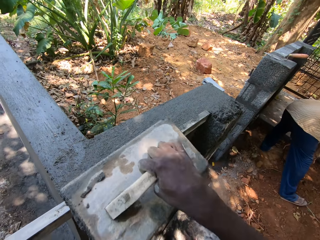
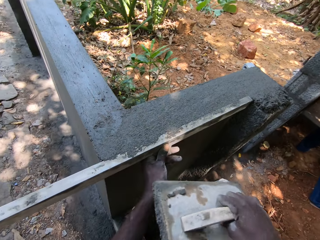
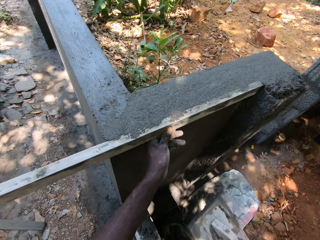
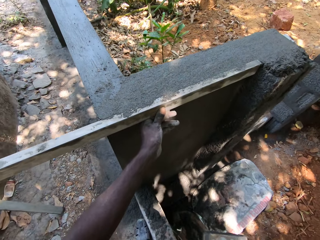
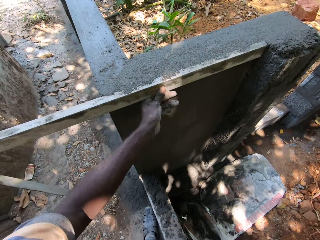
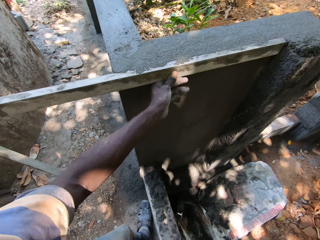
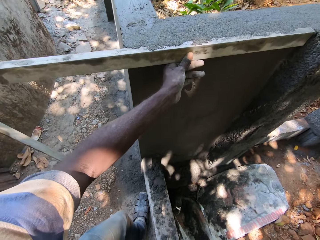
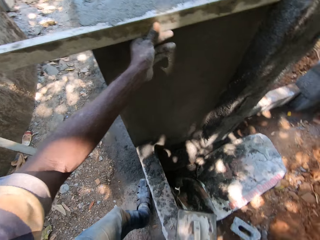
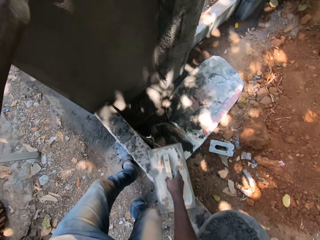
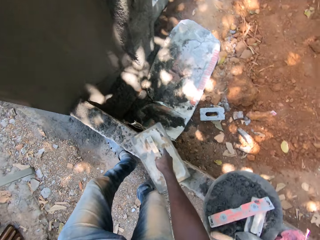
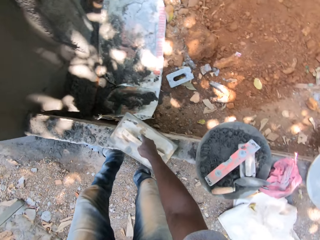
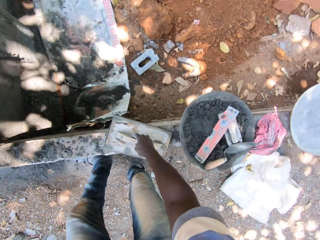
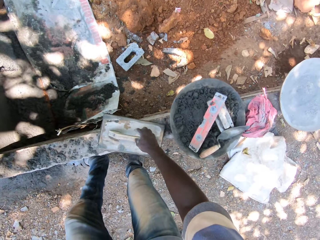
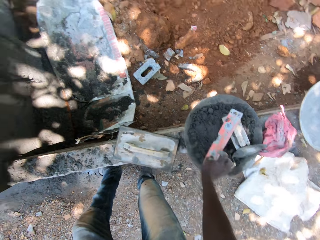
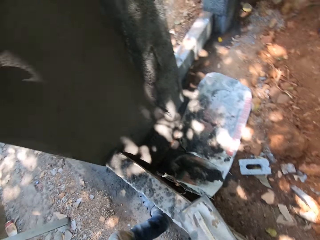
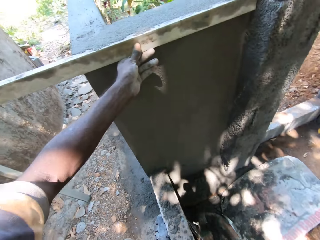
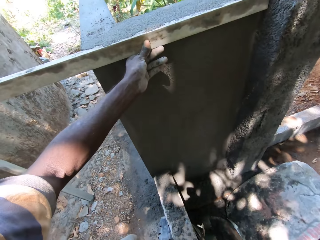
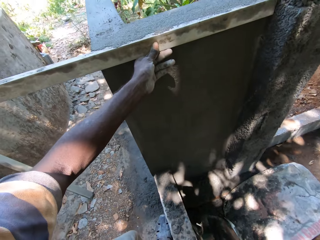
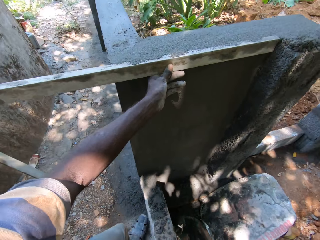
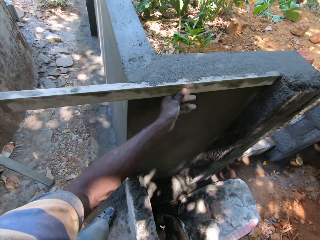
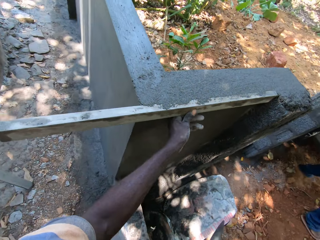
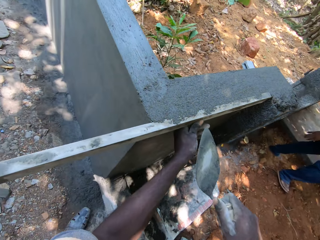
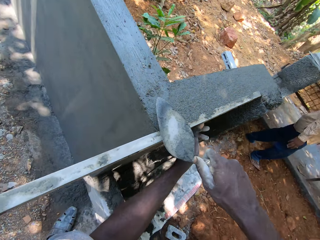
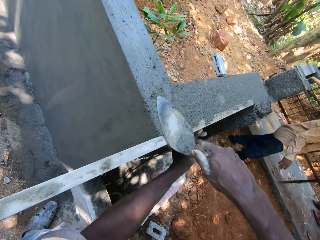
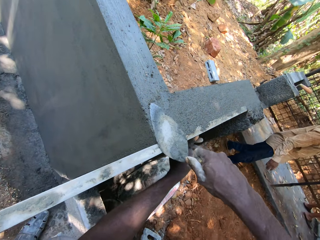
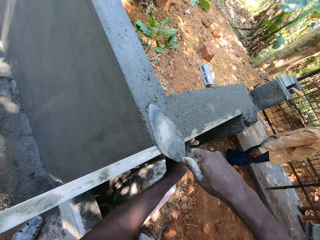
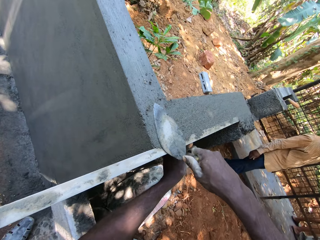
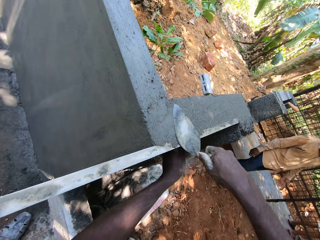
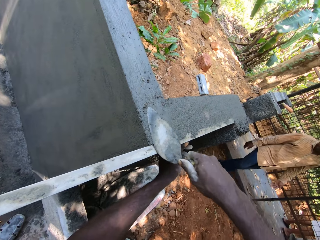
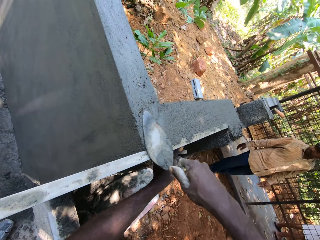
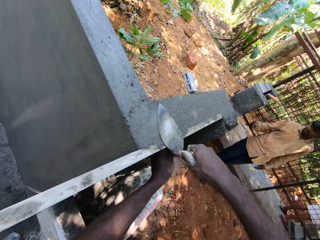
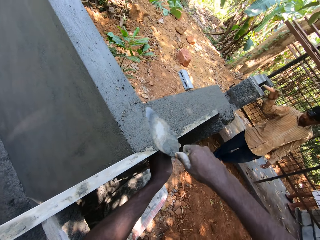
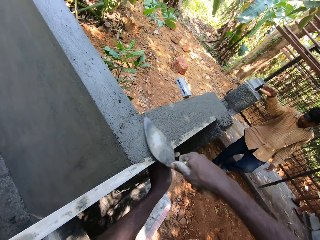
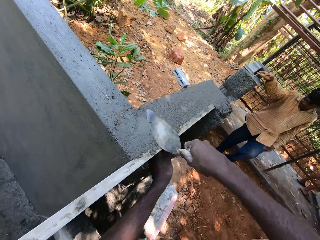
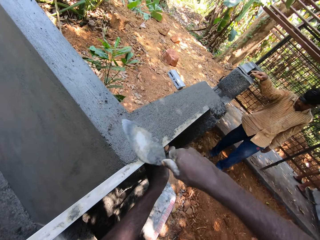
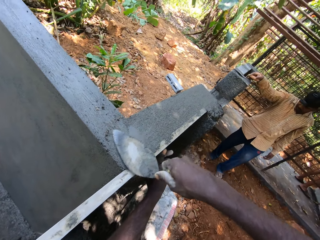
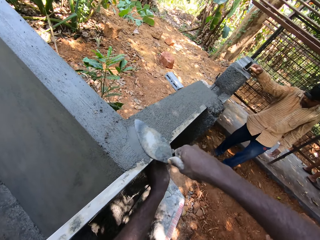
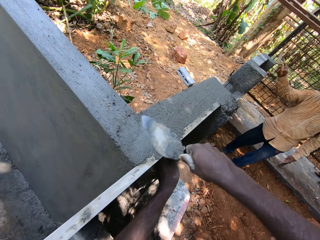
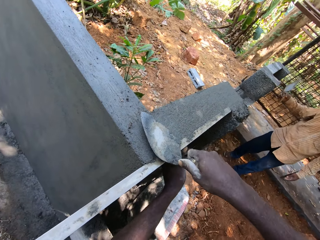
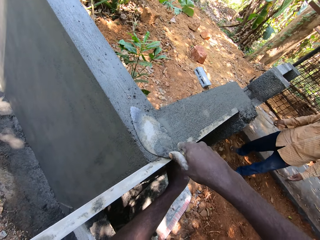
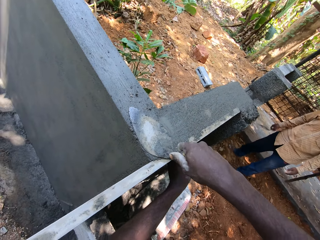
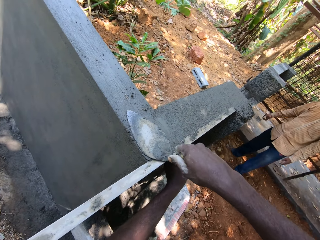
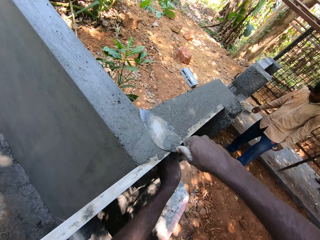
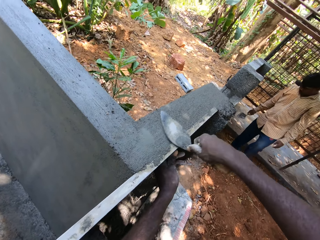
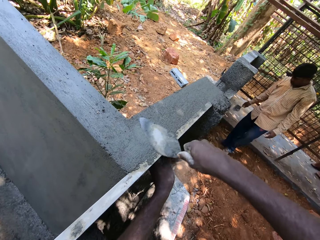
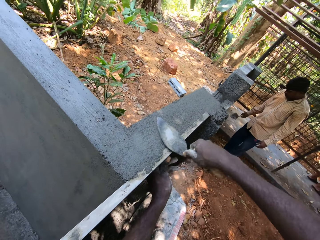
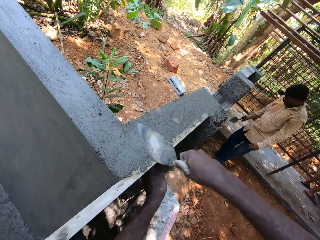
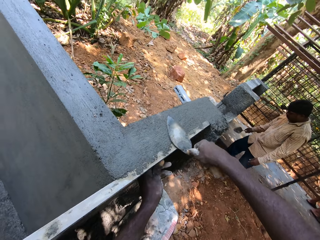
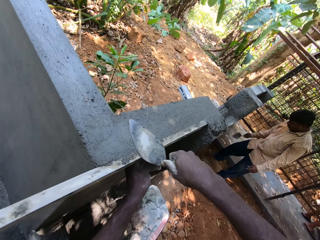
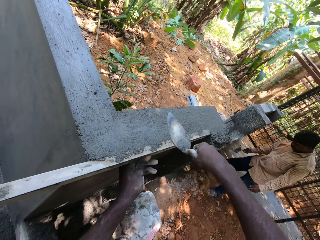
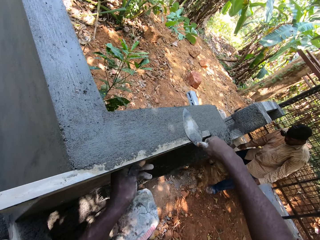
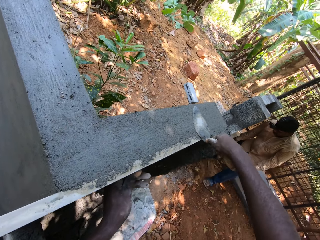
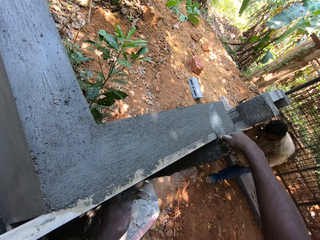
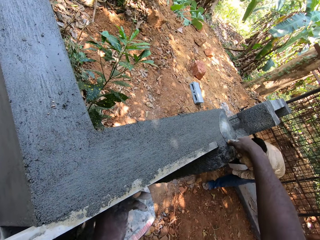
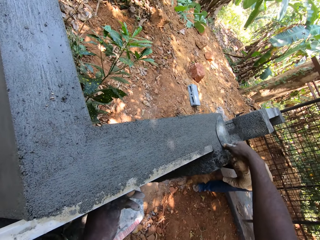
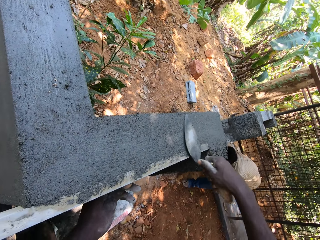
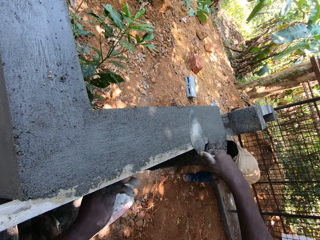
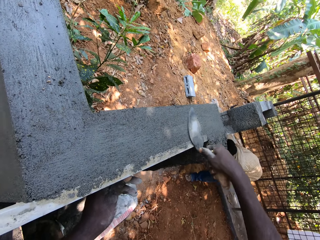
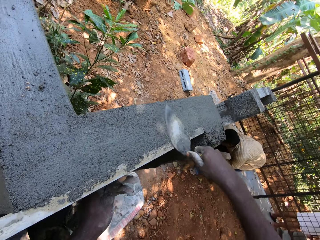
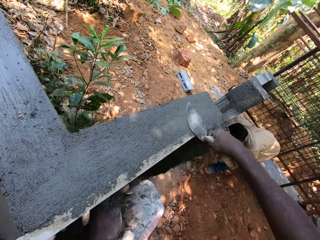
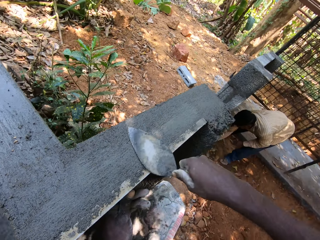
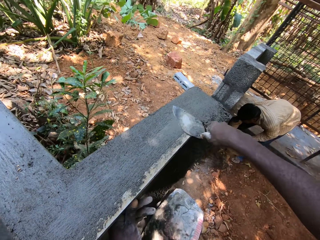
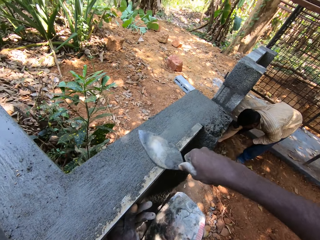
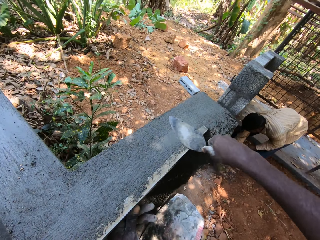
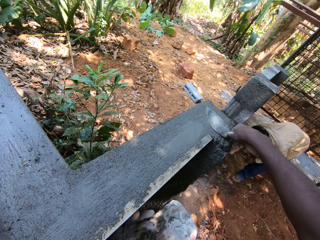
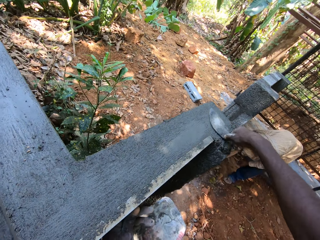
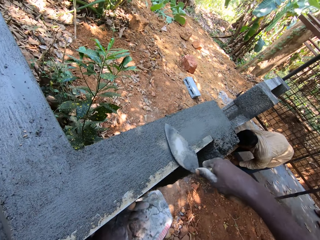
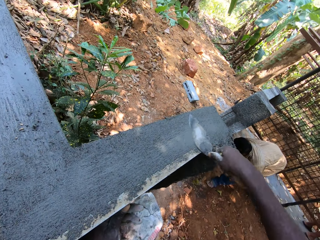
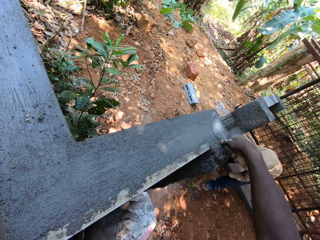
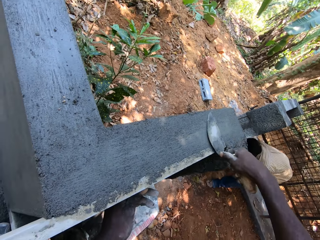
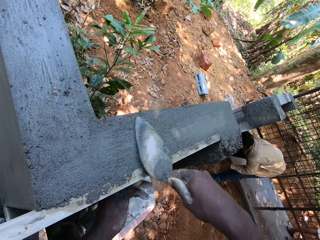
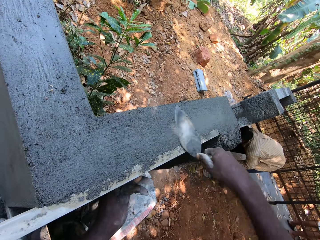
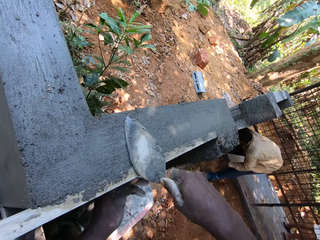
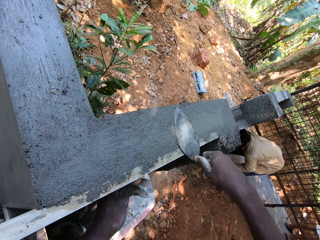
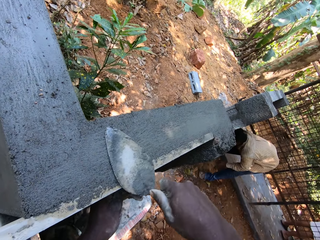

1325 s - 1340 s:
The camera wearer drops the wooden trowel in his right hand on the pavement. He picks up the brick trowel from the pan of plaster mixtures on the pavement with his right hand. He plasters the fence top with the trowel in his right hand. A man picks up the trowel from the fence top with his right hand. The man gathers plasters from the fence ground area with the trowel in his right hand.

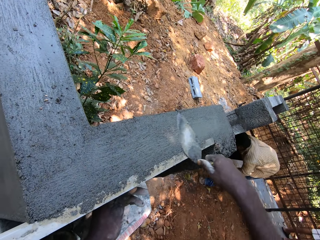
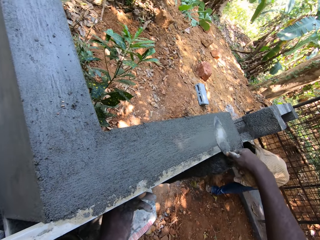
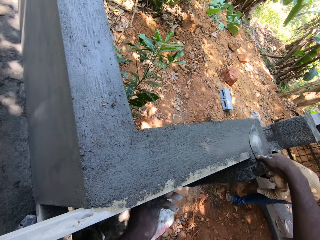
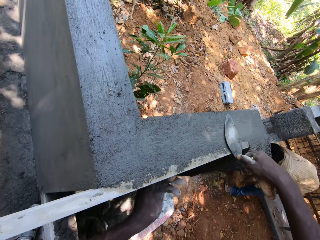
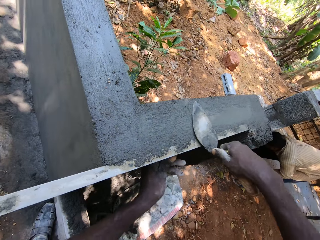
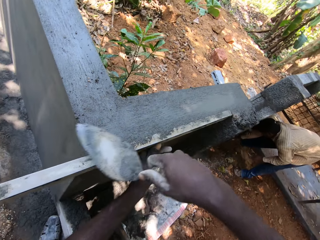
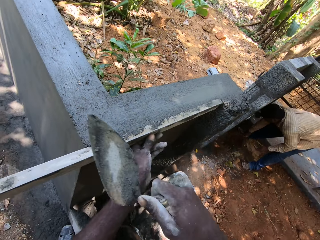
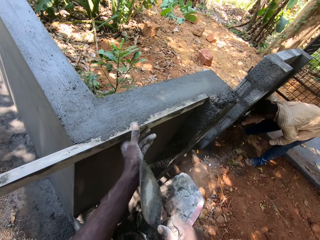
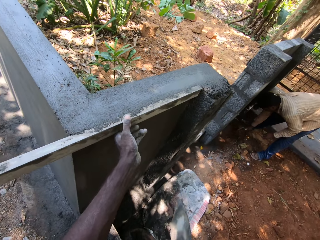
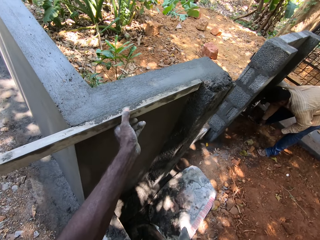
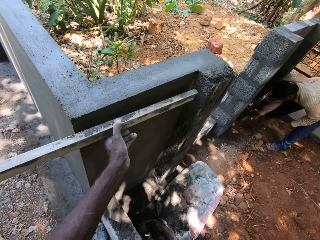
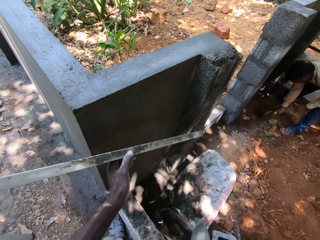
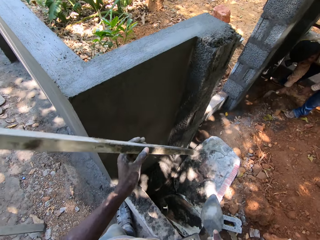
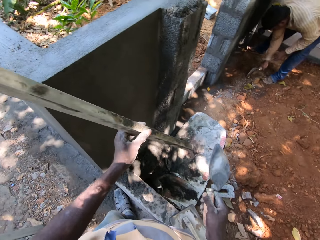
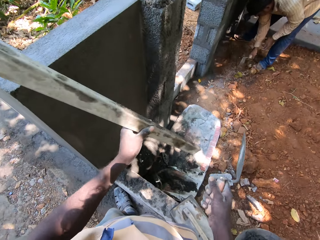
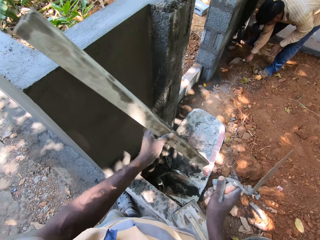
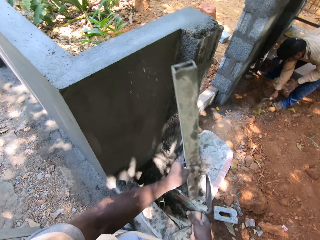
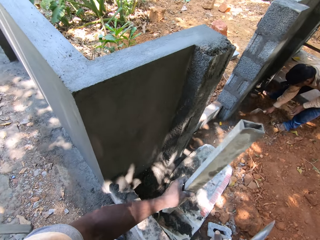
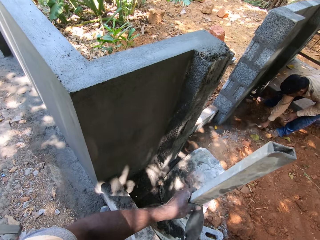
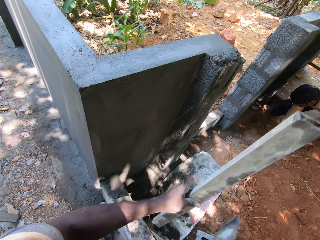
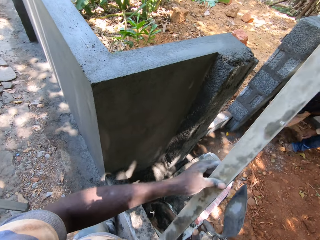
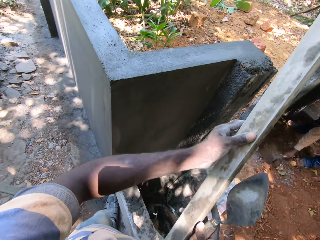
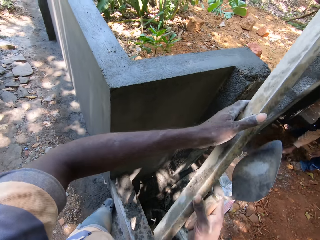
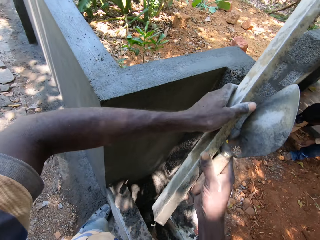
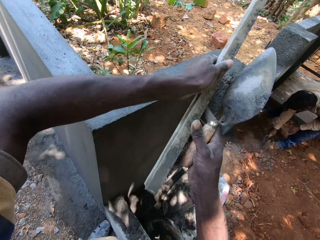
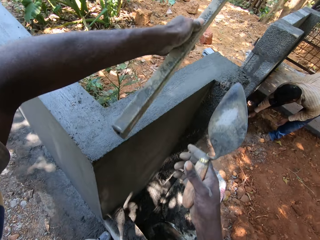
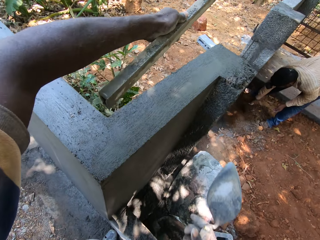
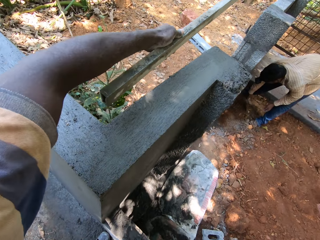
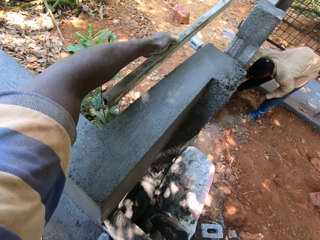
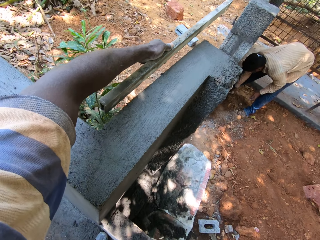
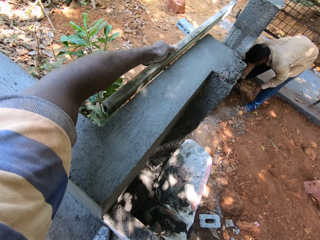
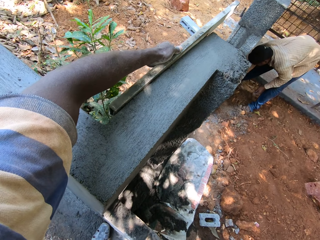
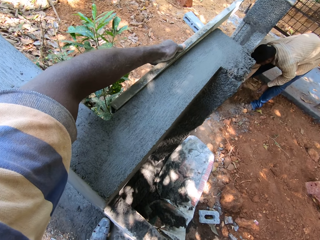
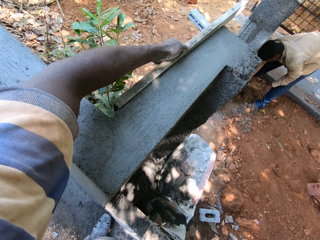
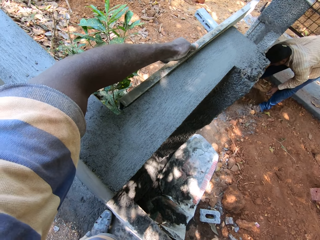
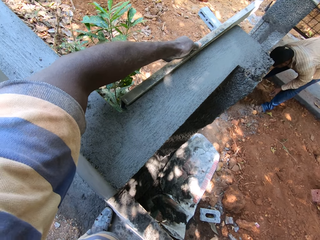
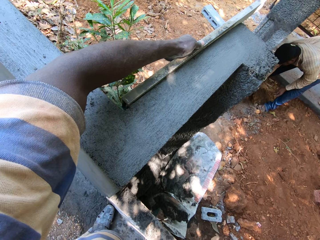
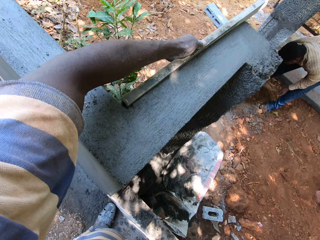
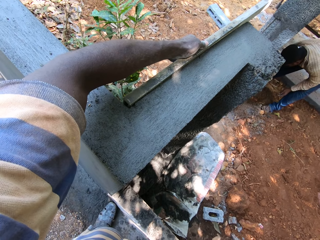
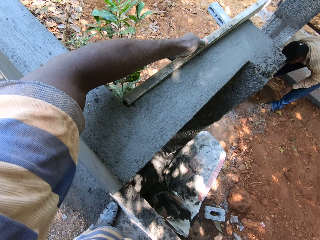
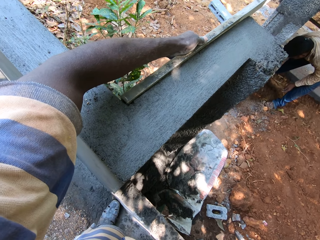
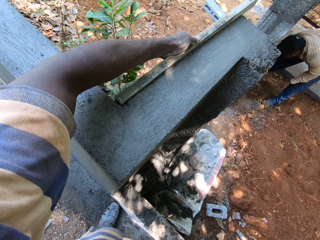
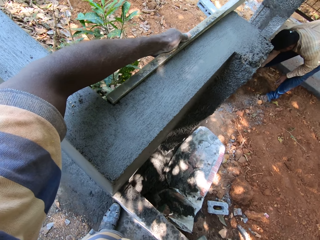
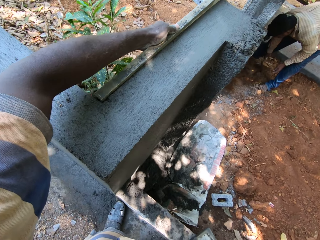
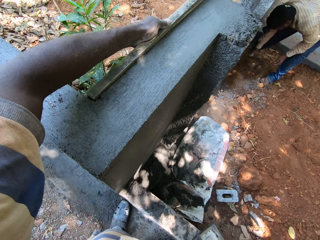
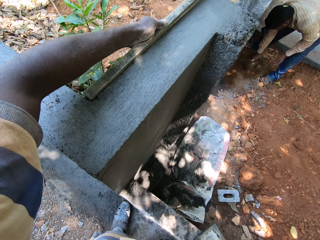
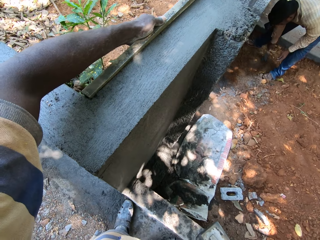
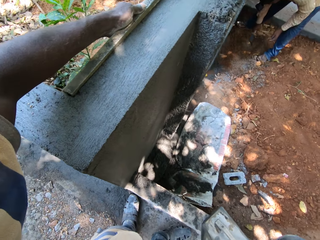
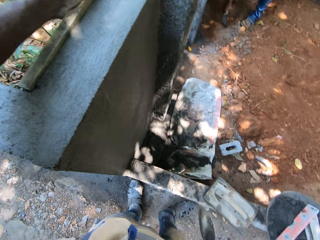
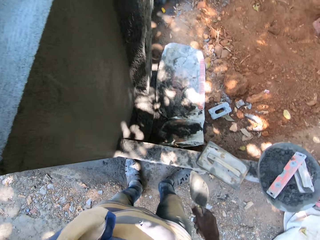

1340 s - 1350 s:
The camera wearer removes the level or plumb rule in his left hand from the fence top. He taps the brick trowel in his right hand on the level in his left hand. He holds the level with his hands. He removes his right hand from the level. He places the level on a fence top with the level in his left hand. He aligns the plumb rule with the wall.
